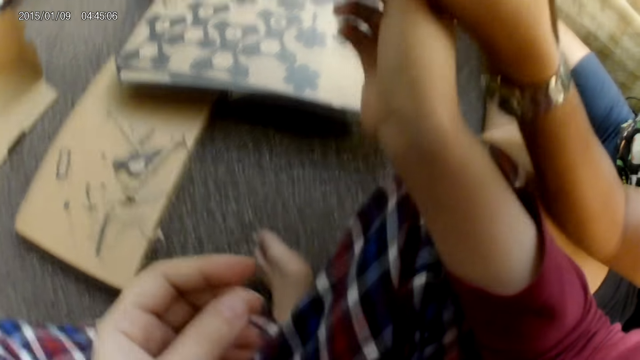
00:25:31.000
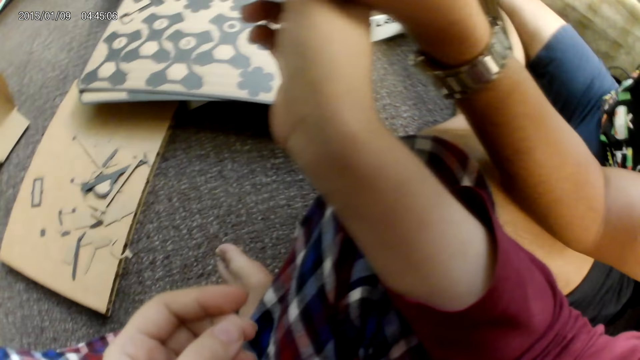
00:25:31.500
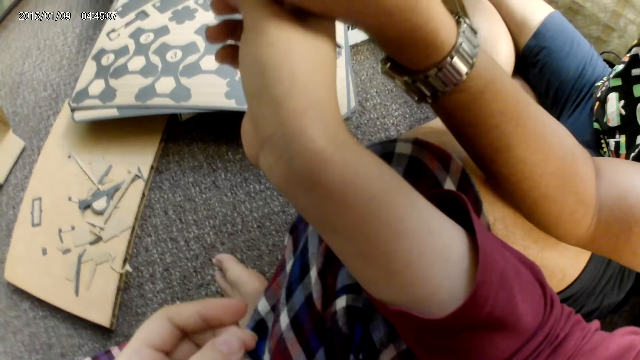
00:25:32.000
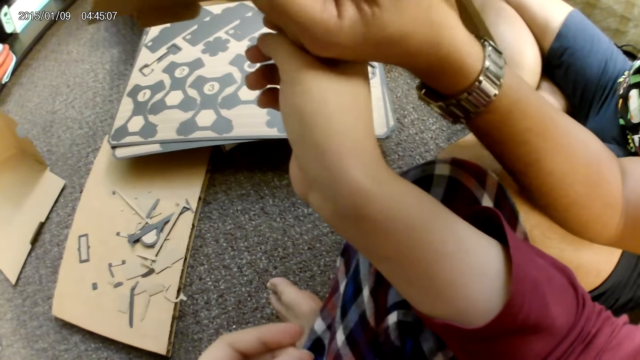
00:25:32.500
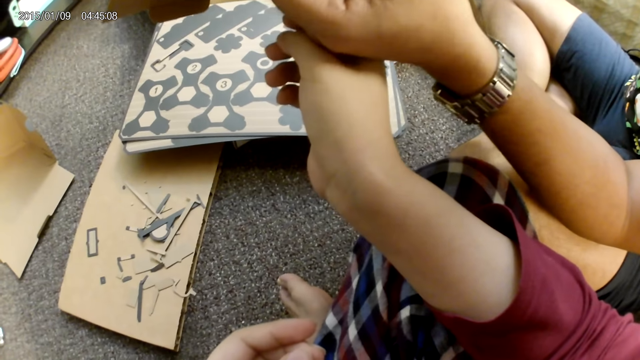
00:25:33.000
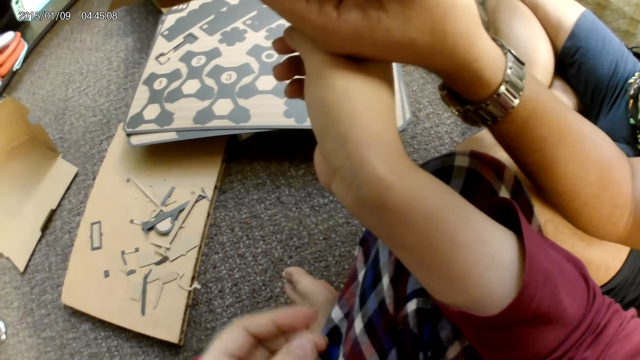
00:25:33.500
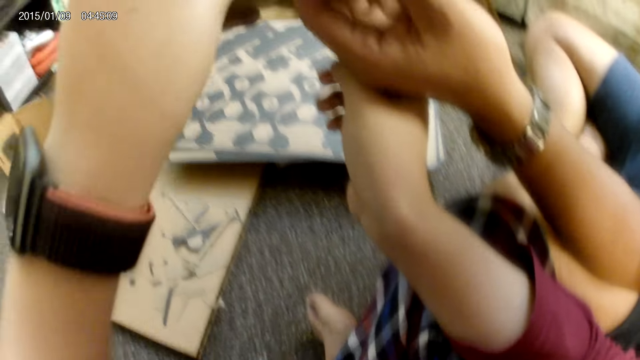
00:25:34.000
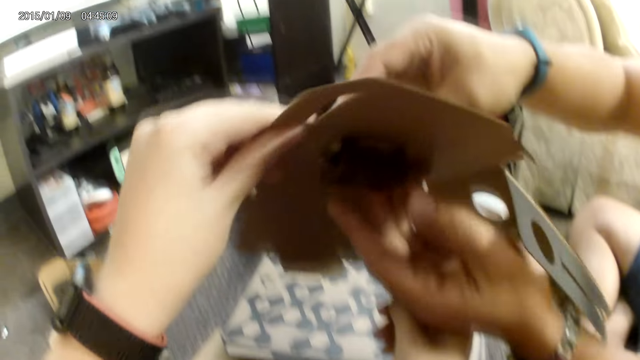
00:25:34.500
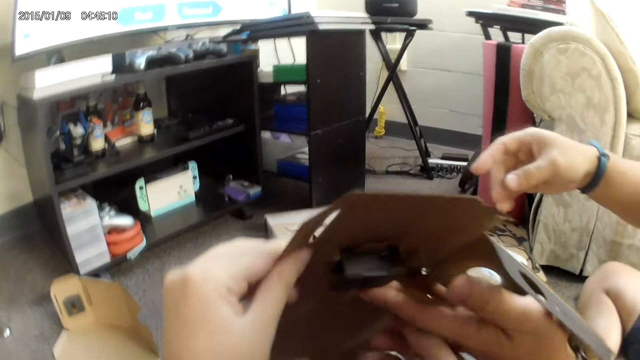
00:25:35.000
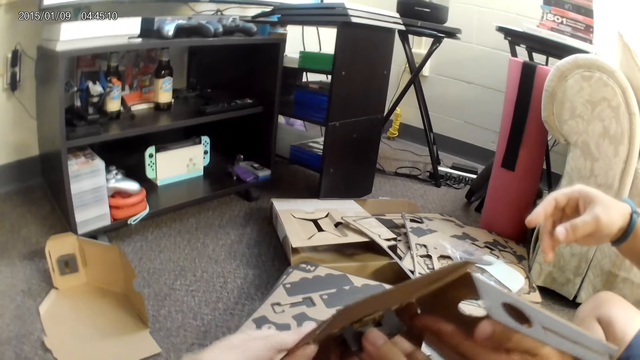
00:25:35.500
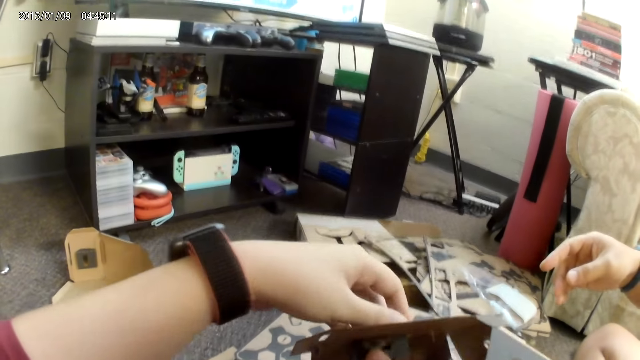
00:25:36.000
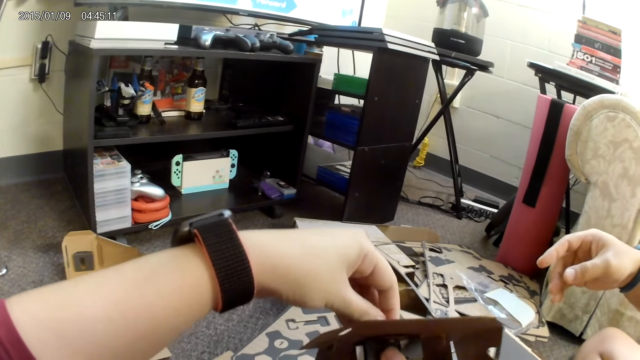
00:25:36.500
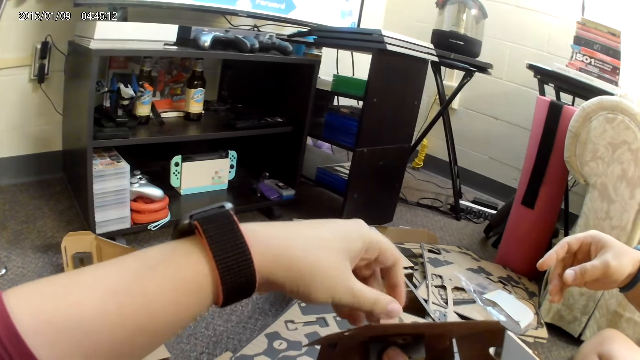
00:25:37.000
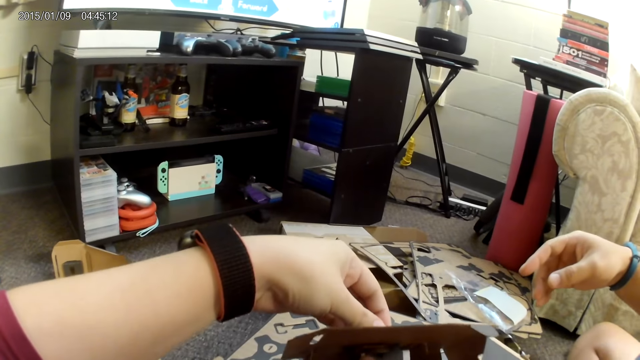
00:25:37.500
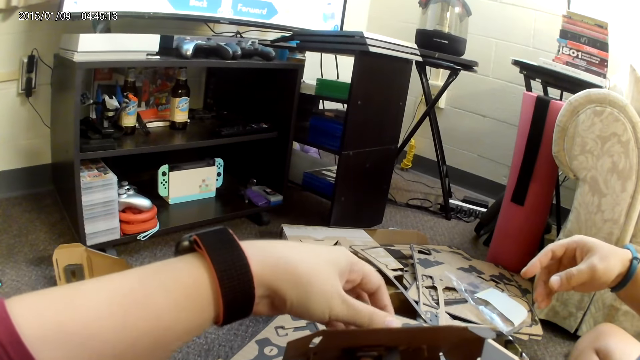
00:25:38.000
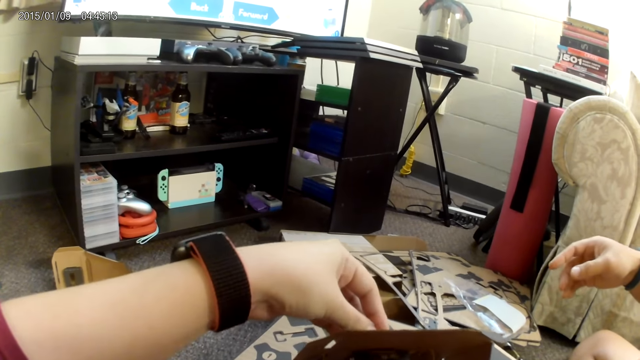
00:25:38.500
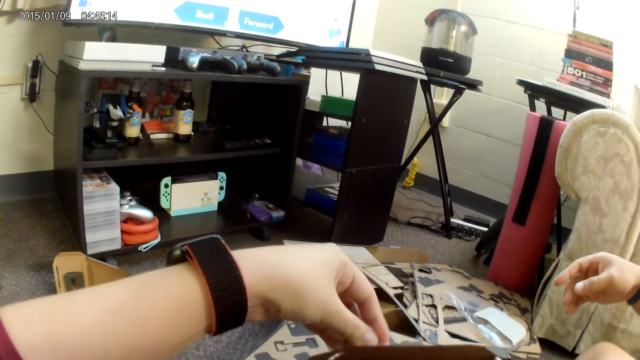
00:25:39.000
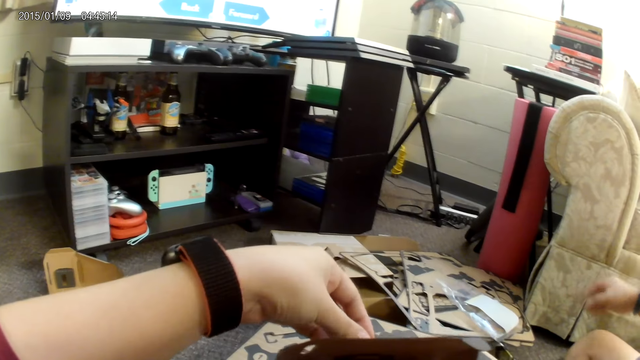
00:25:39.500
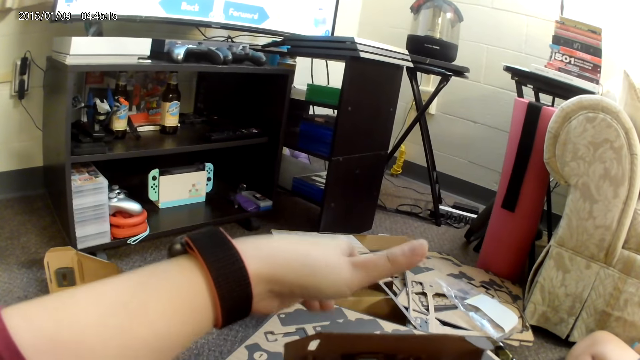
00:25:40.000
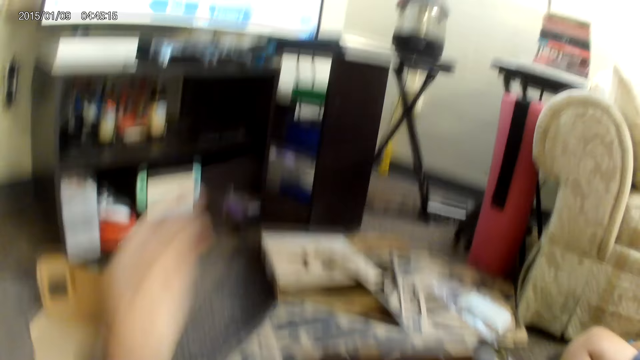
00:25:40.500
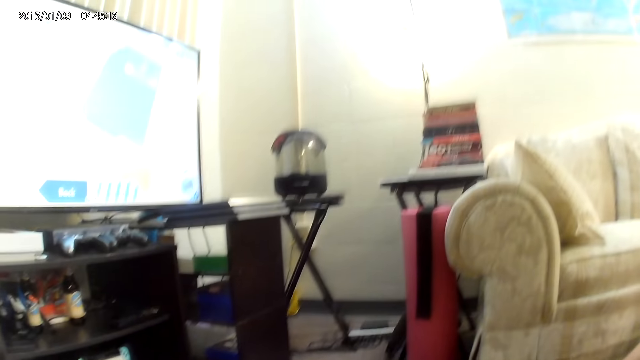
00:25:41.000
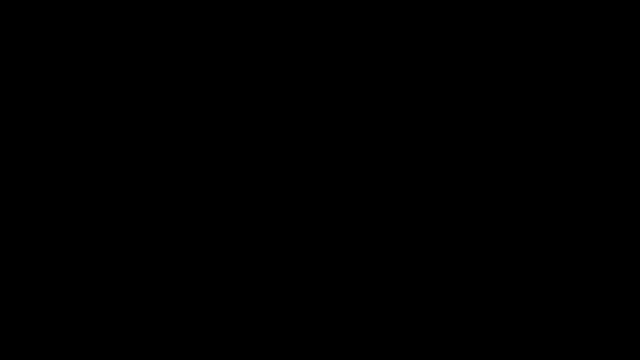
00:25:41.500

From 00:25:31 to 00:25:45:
The camera wearer collects the cardboard from the man with her left hand. She holds the cardboard with both hands. She touches the top of the cardboard with her left hand. She adjusts the cardboard with her left hand. She looks at the television.

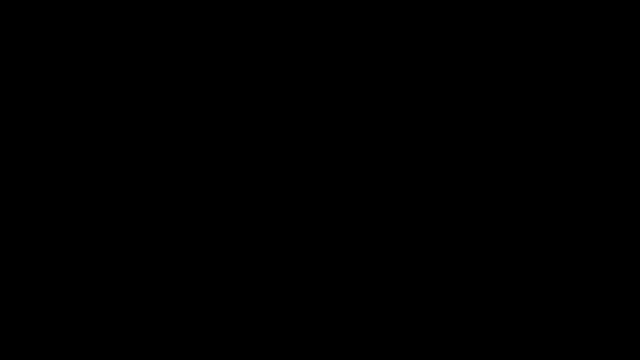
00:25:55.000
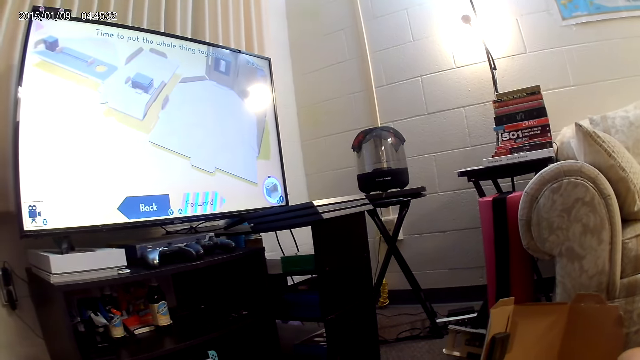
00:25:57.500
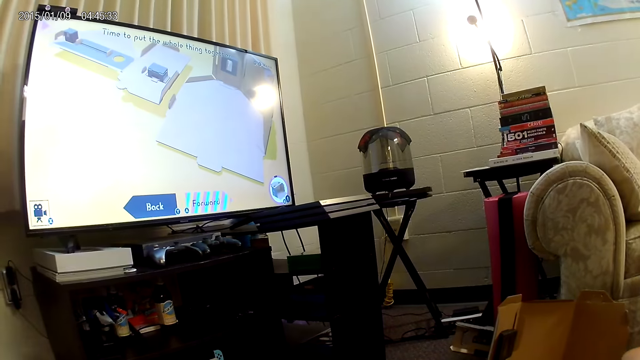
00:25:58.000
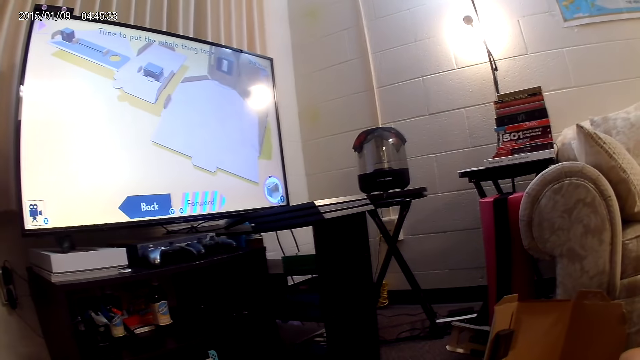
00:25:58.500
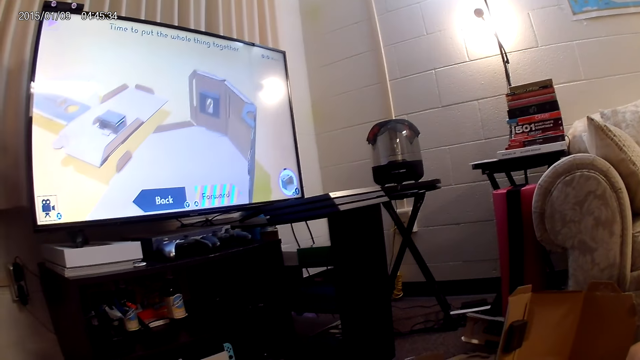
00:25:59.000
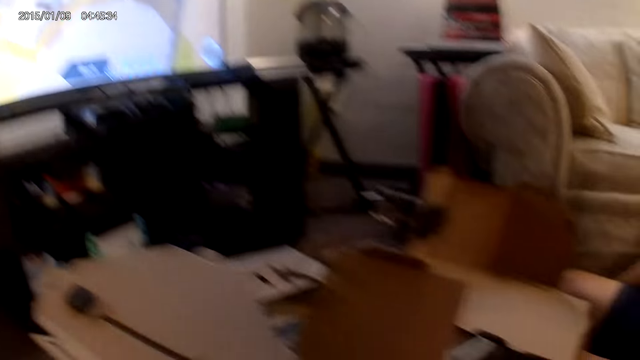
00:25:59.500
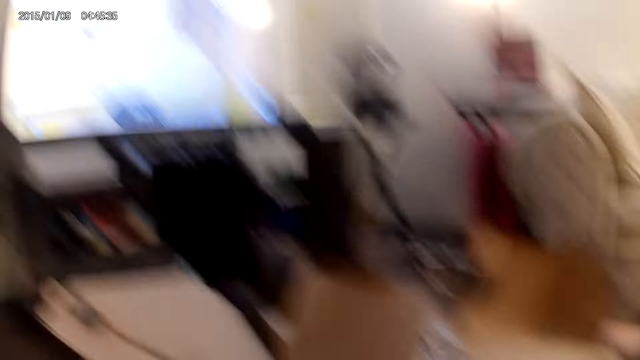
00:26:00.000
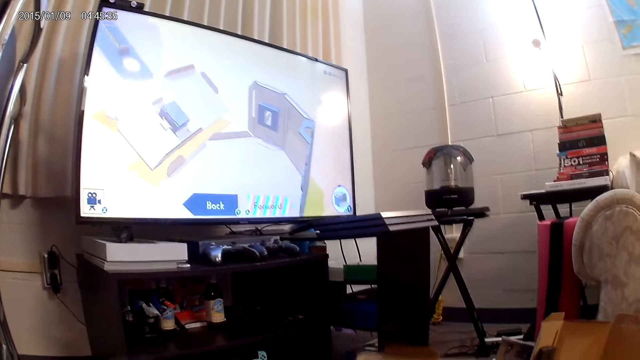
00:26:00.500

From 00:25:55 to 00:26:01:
The camera wearer looks at the television.
